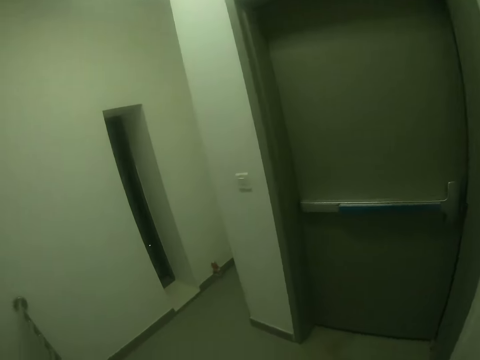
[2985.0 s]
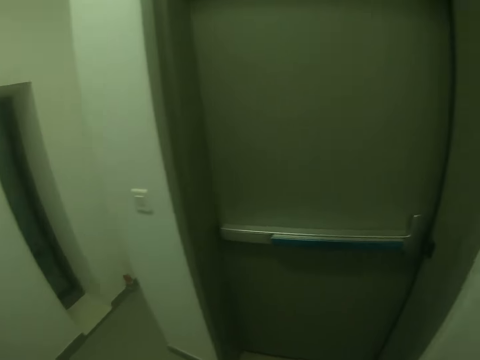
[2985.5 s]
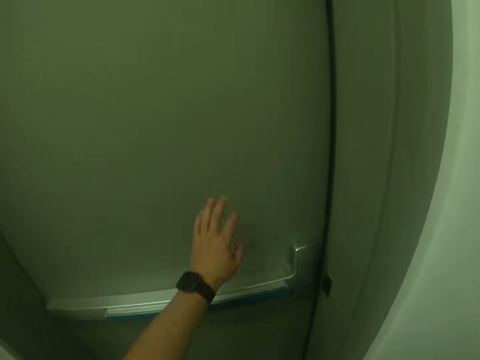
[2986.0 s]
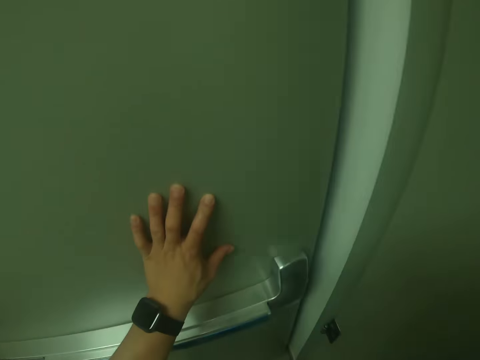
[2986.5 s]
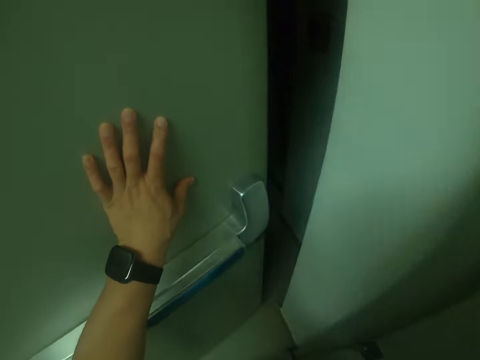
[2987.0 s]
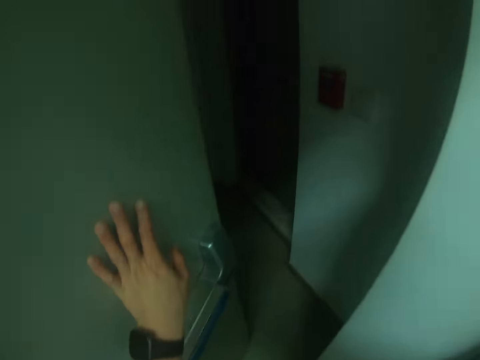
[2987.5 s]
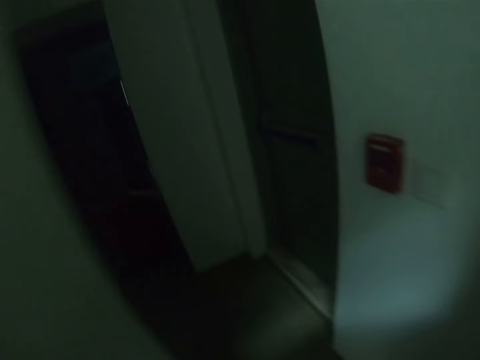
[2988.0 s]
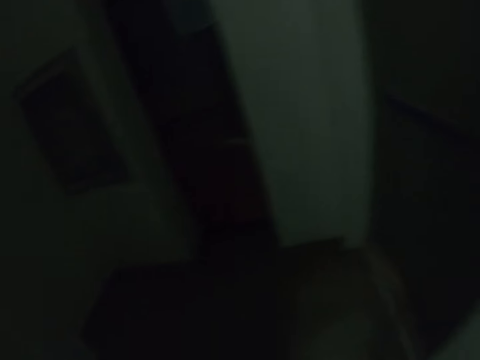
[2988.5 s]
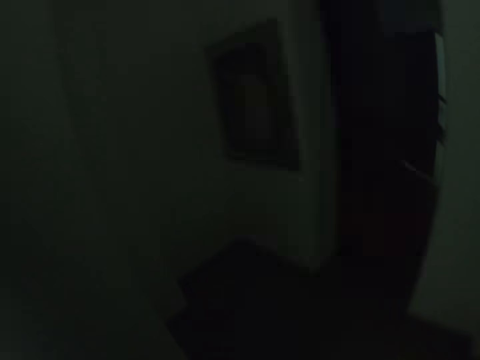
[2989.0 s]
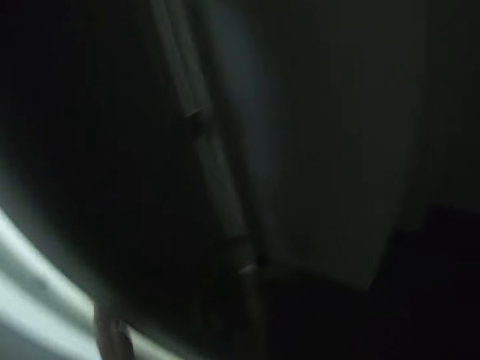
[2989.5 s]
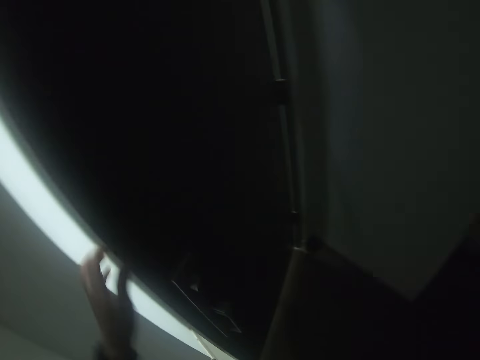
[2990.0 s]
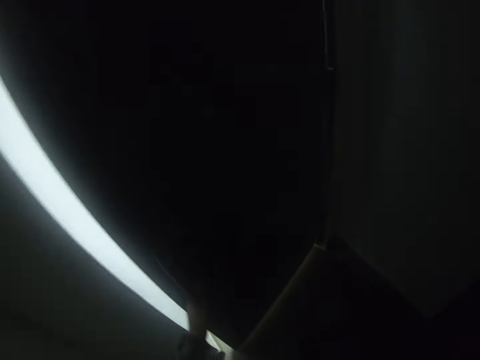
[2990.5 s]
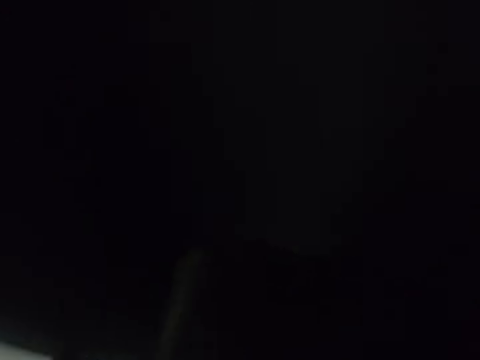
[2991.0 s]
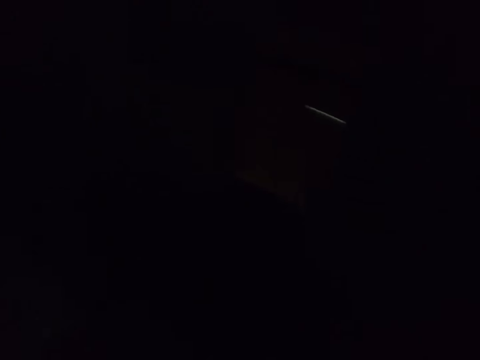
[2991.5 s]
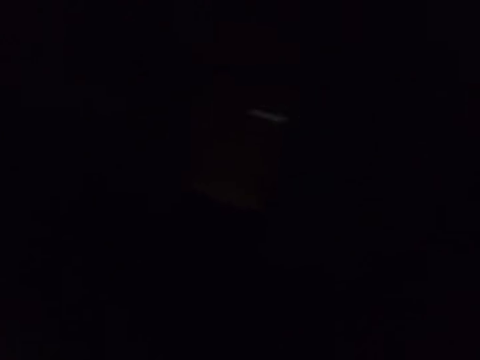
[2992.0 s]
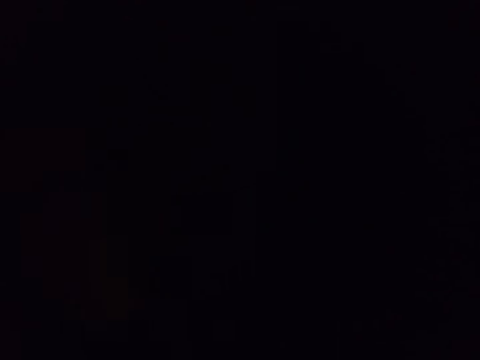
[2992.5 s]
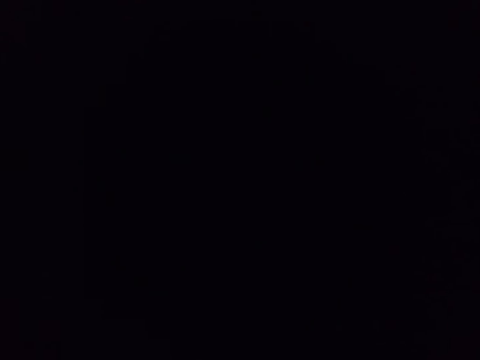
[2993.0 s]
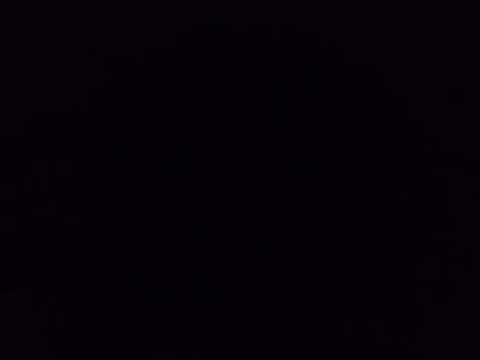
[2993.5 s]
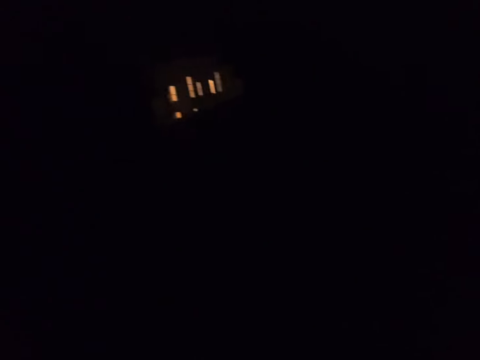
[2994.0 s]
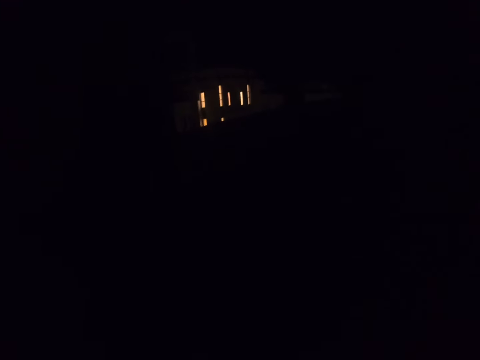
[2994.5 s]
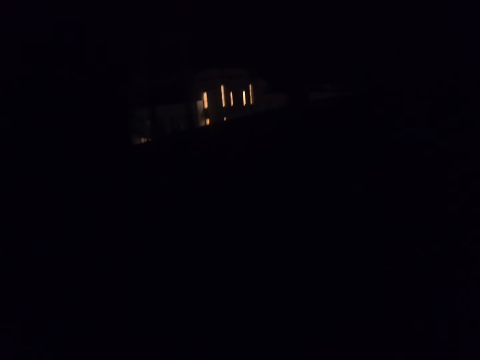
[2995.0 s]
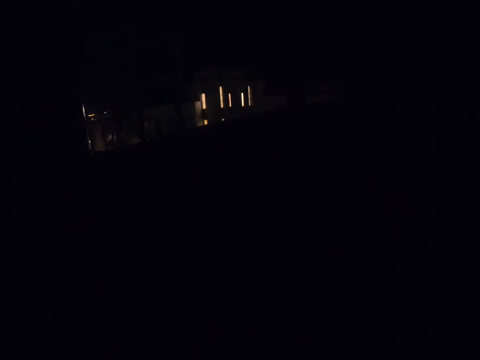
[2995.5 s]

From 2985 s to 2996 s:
The camera wearer opens the door. They close the door.

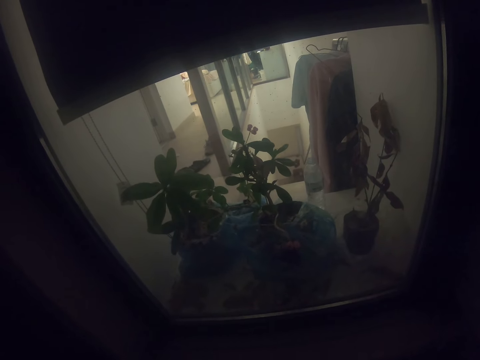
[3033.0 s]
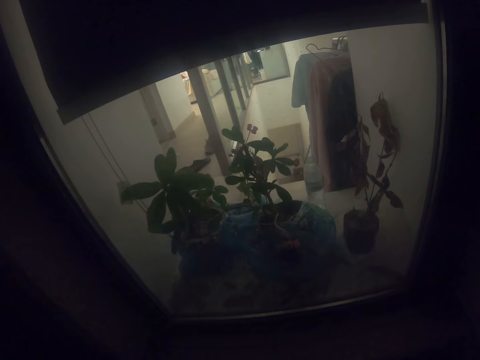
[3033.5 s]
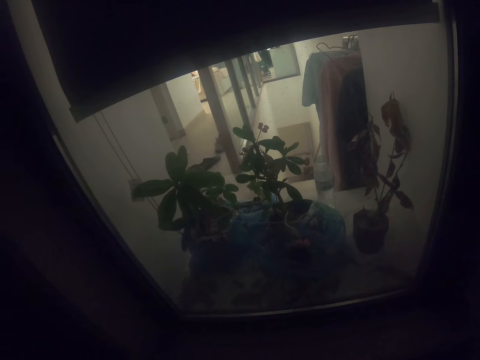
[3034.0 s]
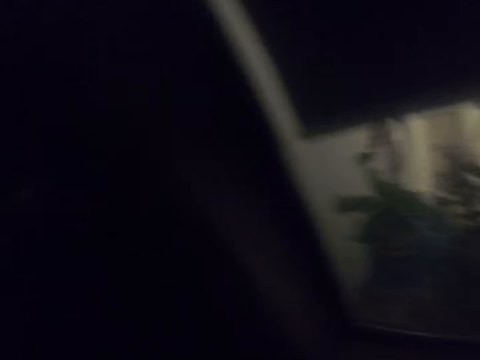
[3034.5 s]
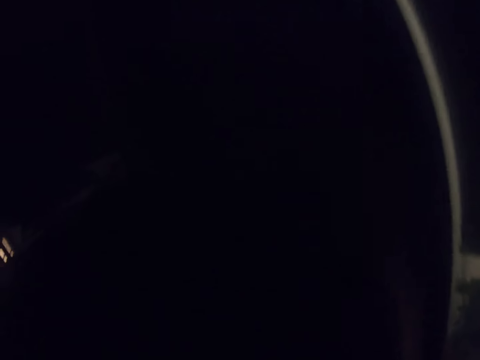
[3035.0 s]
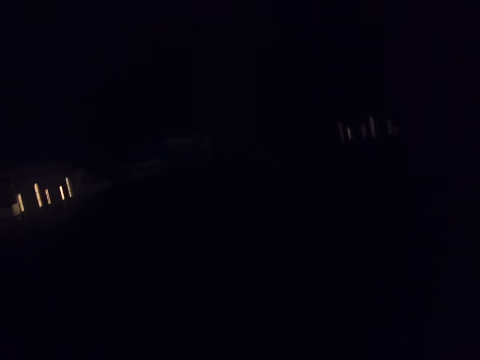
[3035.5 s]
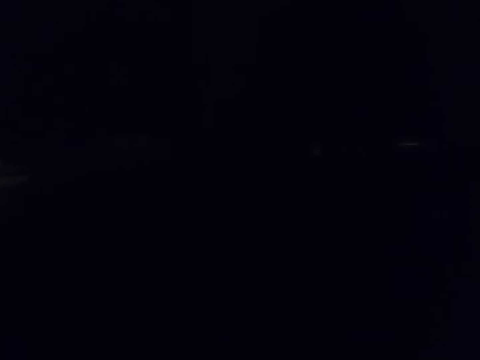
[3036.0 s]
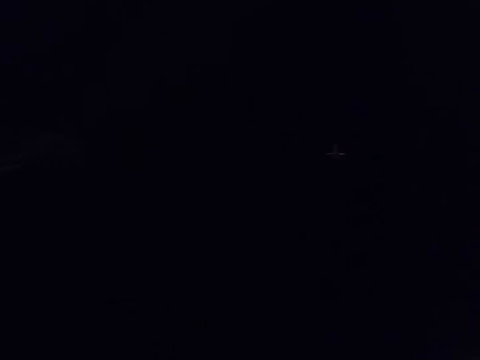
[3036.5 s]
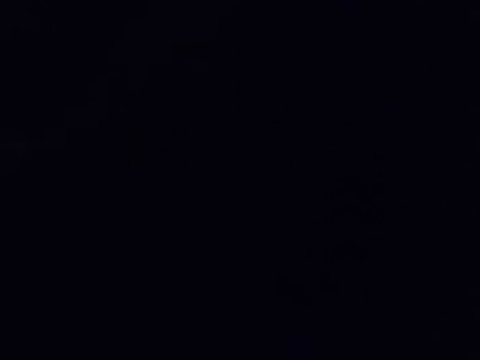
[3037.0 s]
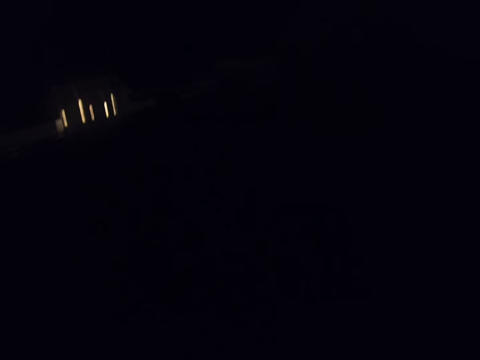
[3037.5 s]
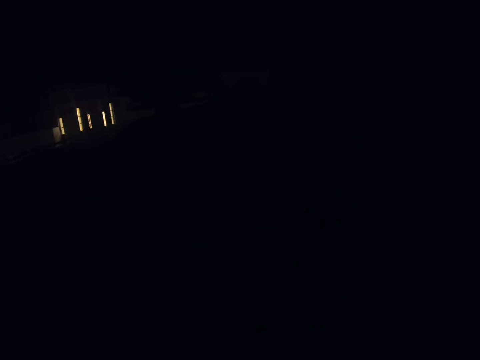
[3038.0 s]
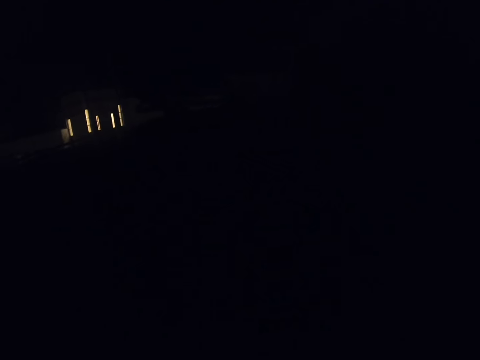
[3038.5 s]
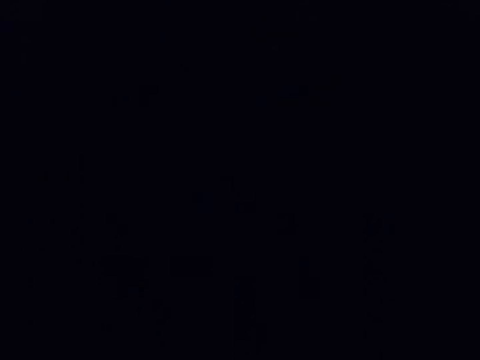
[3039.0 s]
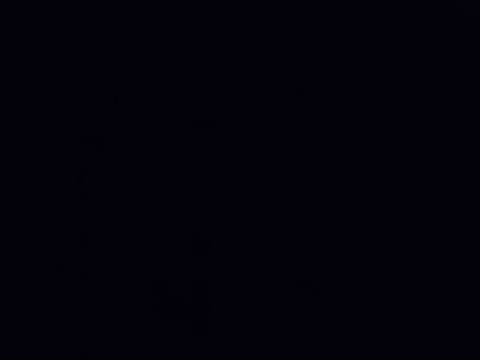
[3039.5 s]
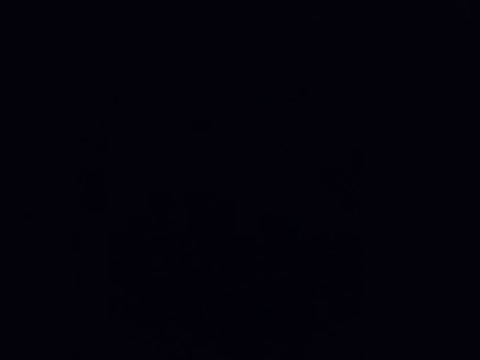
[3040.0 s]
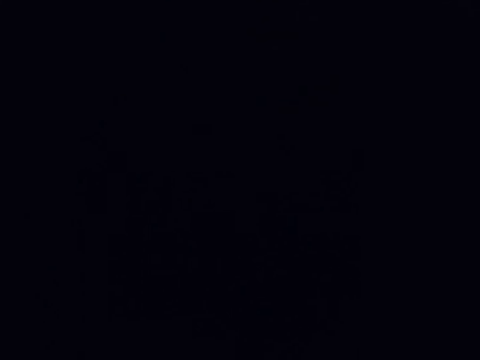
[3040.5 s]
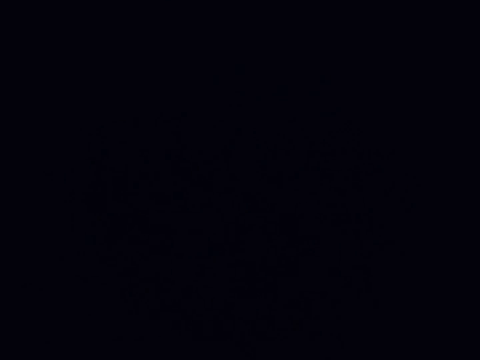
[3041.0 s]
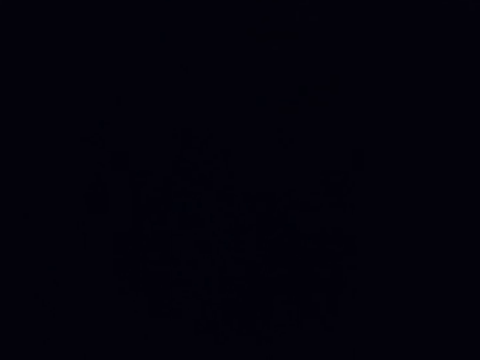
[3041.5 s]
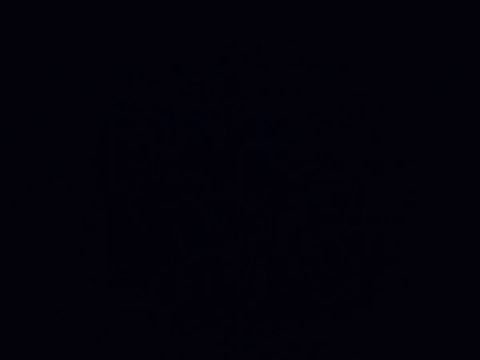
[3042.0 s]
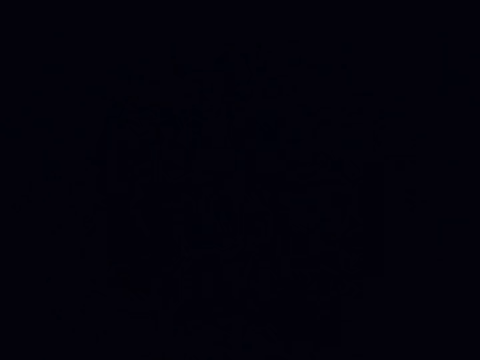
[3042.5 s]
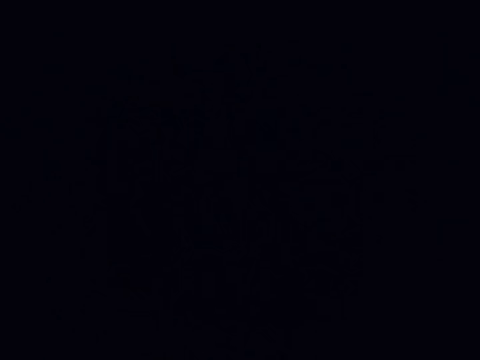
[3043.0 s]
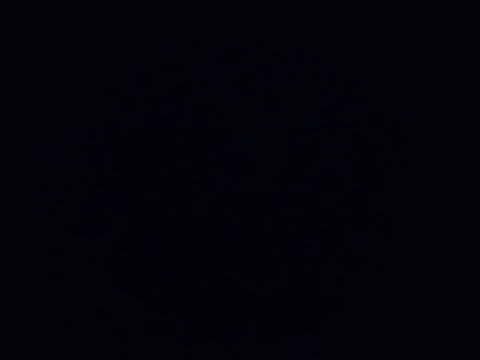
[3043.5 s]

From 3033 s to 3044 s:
The camera wearer looks around. They look around again.

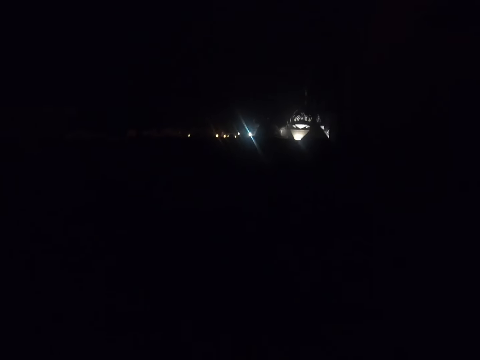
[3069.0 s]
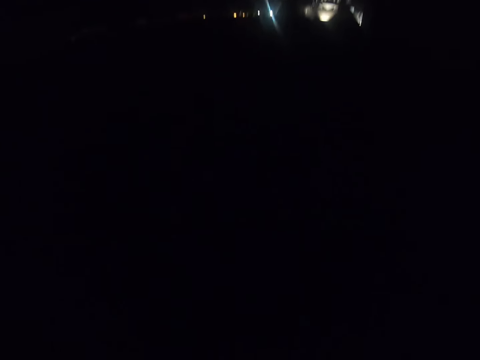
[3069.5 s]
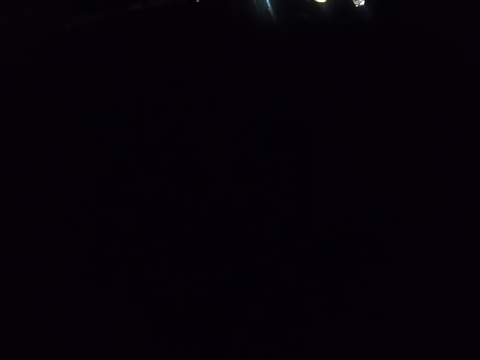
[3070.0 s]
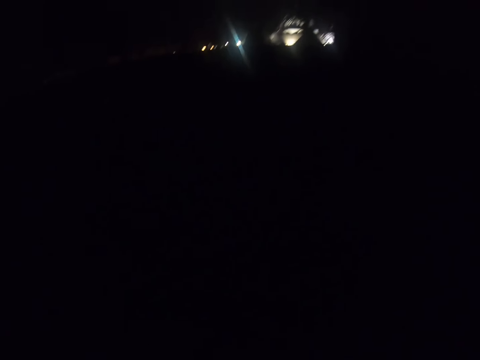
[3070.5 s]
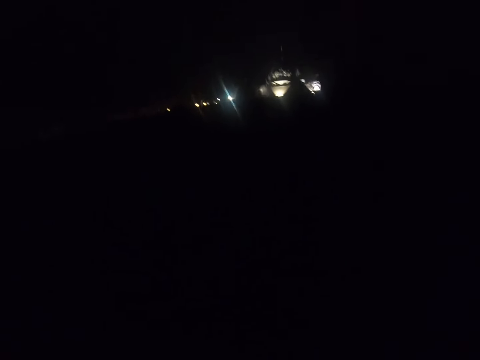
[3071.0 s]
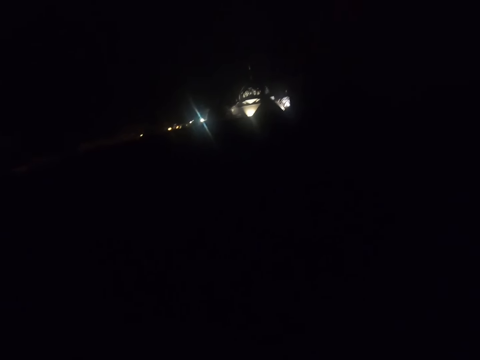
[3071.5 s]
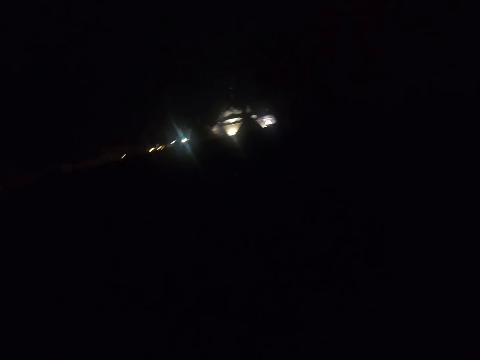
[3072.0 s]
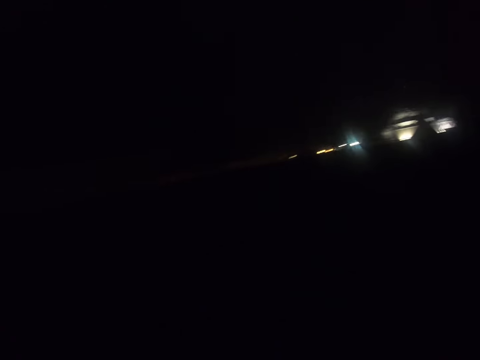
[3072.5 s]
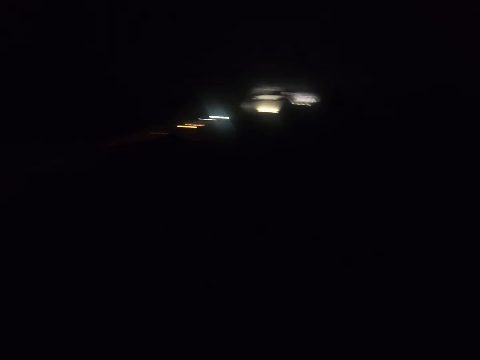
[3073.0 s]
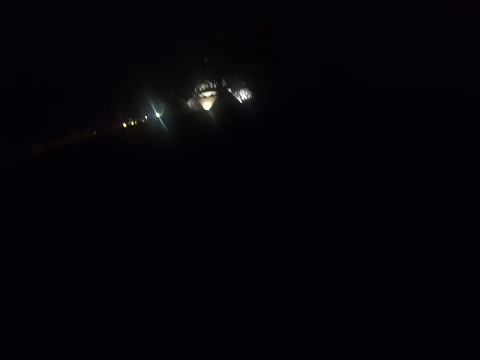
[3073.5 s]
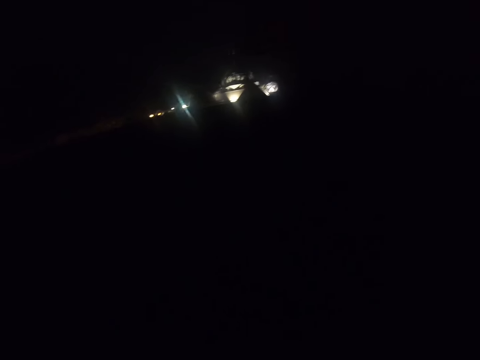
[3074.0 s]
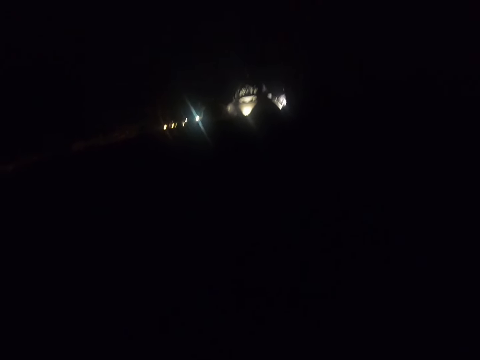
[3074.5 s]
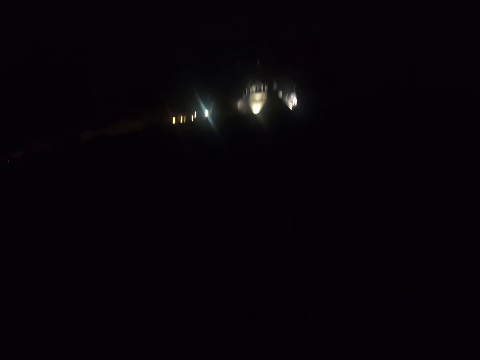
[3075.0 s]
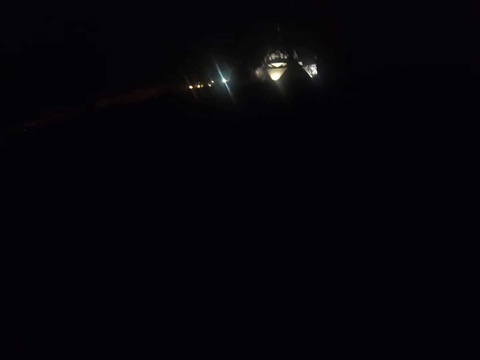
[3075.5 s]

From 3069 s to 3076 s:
The camera wearer walks in total darkness.
